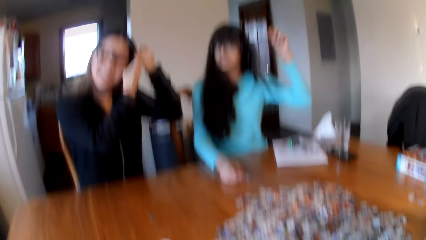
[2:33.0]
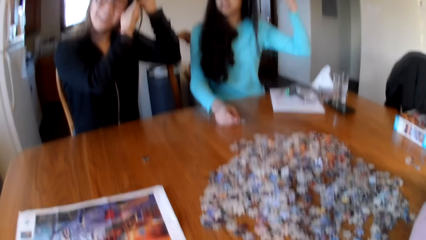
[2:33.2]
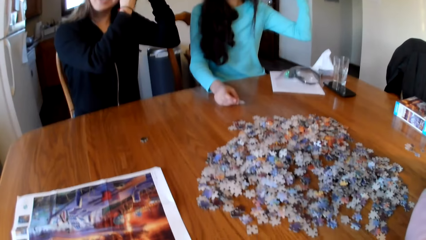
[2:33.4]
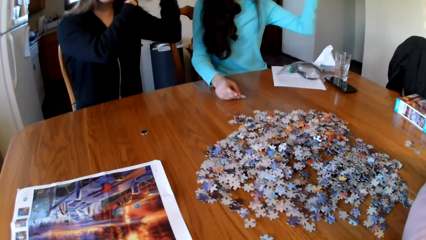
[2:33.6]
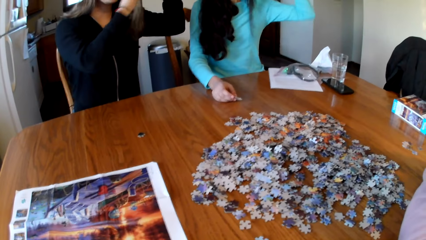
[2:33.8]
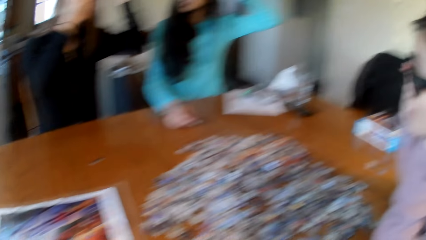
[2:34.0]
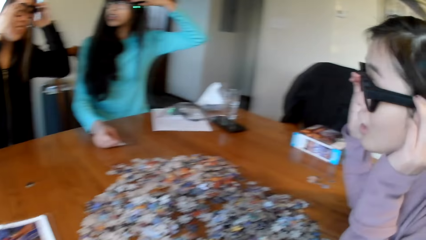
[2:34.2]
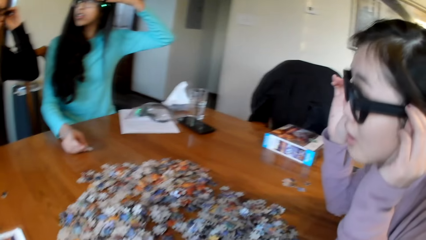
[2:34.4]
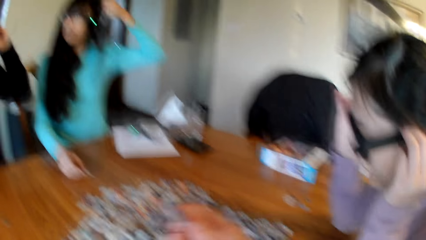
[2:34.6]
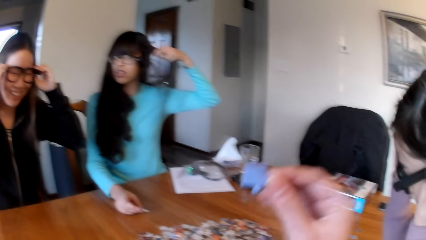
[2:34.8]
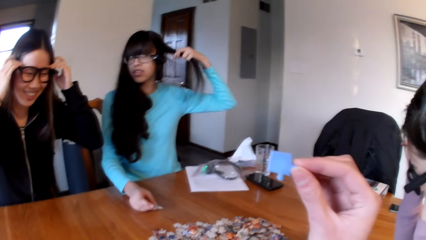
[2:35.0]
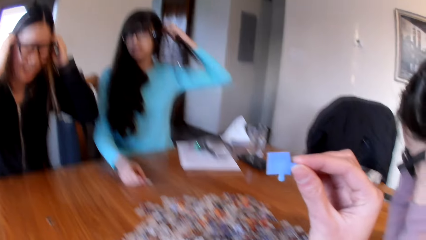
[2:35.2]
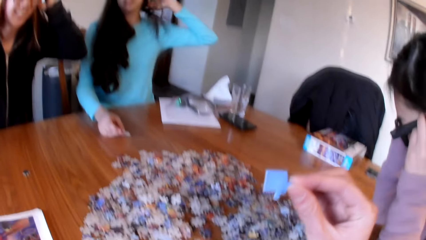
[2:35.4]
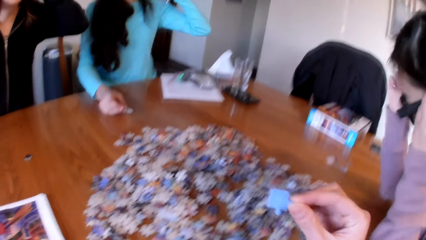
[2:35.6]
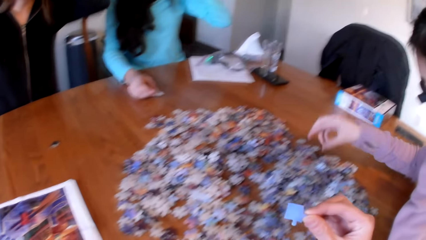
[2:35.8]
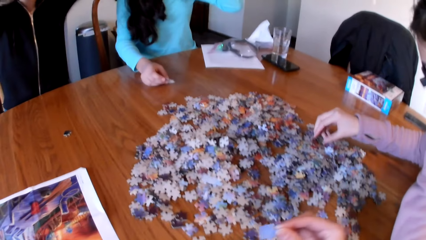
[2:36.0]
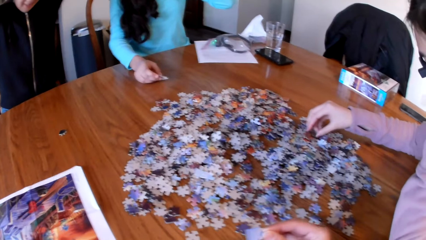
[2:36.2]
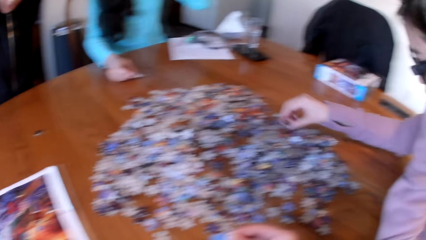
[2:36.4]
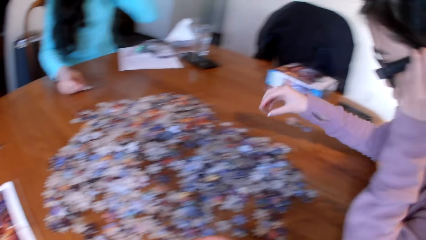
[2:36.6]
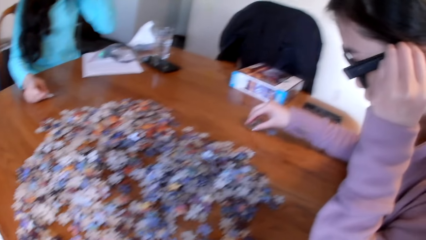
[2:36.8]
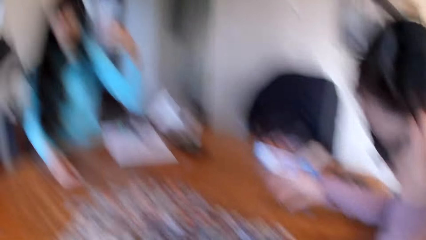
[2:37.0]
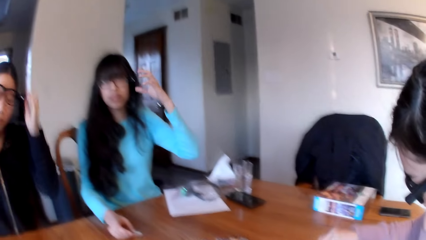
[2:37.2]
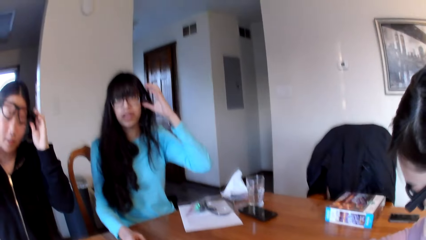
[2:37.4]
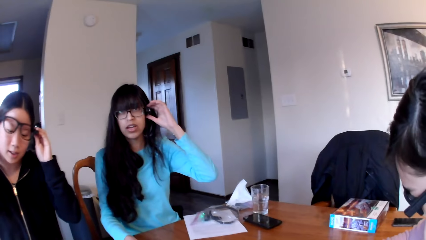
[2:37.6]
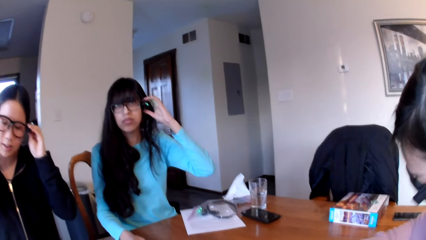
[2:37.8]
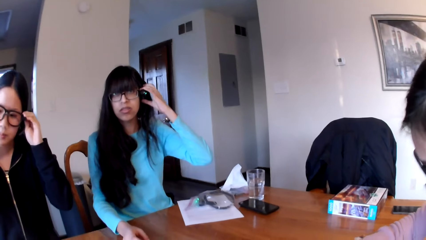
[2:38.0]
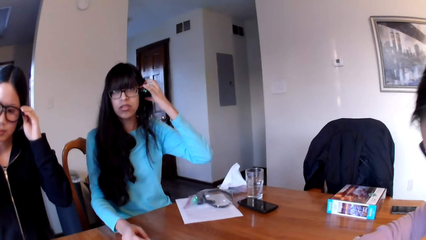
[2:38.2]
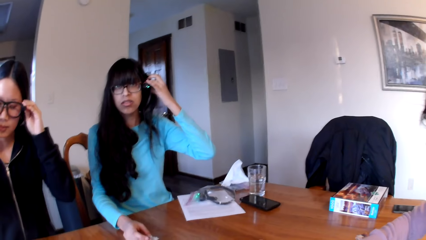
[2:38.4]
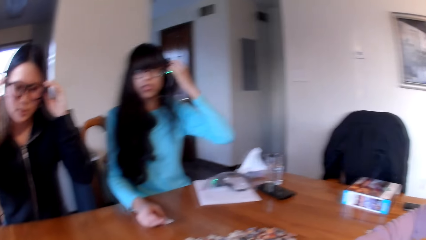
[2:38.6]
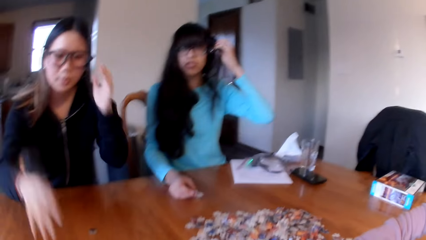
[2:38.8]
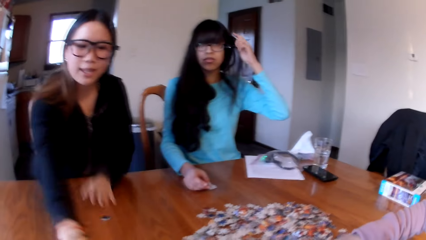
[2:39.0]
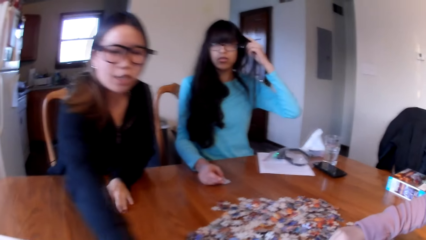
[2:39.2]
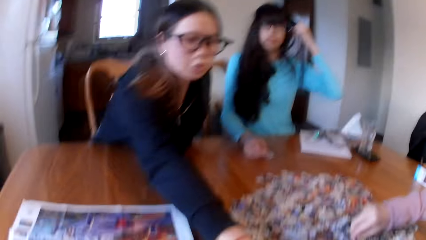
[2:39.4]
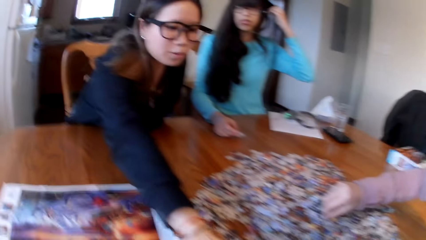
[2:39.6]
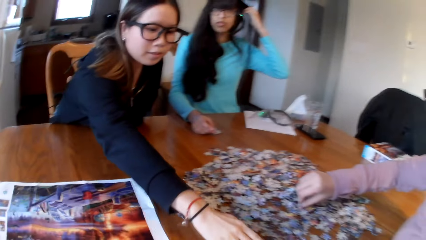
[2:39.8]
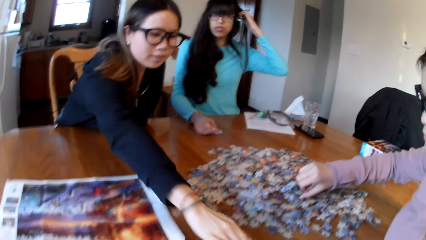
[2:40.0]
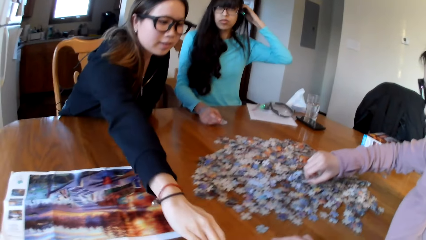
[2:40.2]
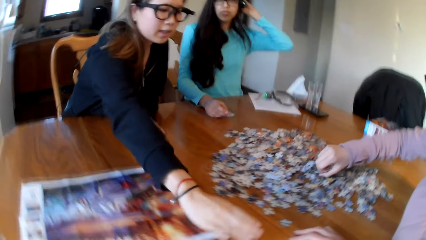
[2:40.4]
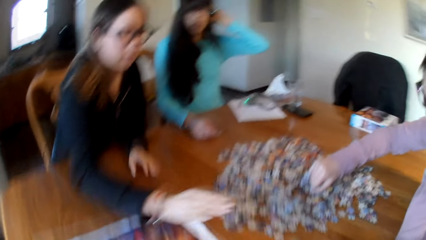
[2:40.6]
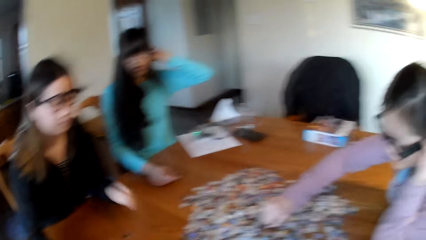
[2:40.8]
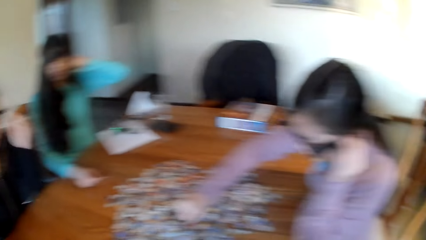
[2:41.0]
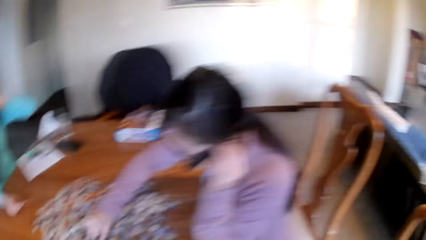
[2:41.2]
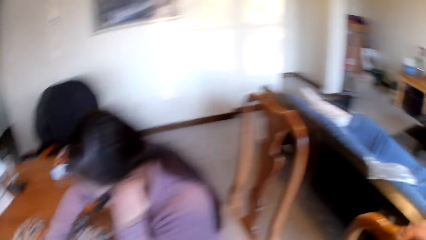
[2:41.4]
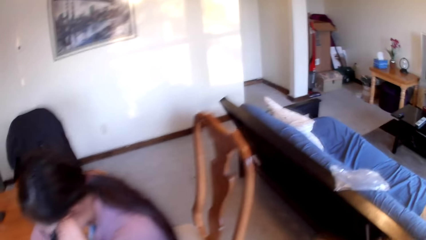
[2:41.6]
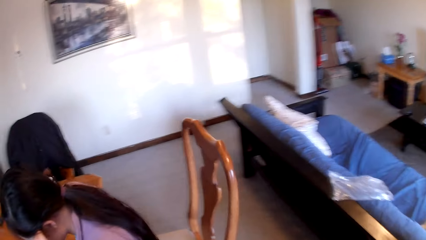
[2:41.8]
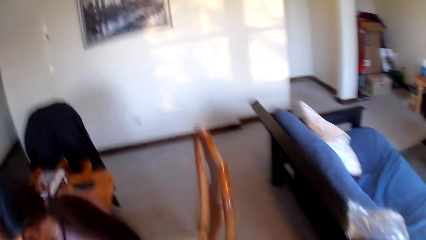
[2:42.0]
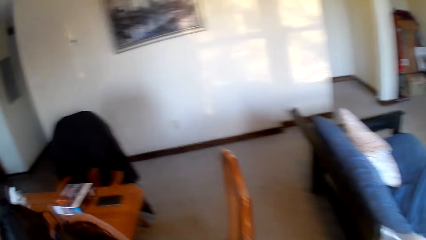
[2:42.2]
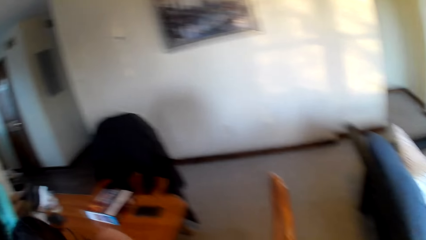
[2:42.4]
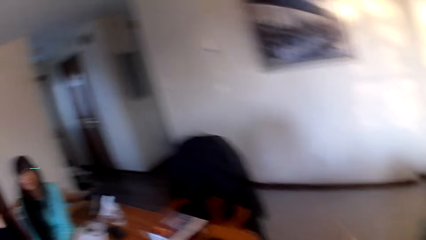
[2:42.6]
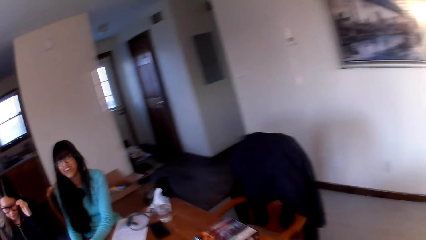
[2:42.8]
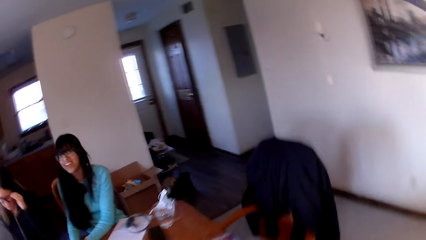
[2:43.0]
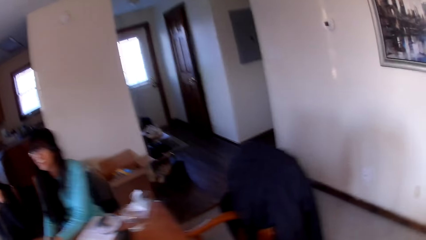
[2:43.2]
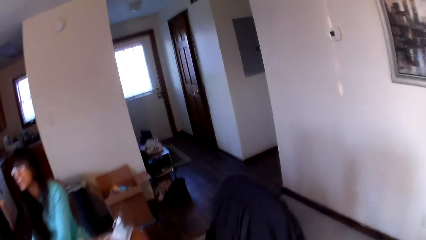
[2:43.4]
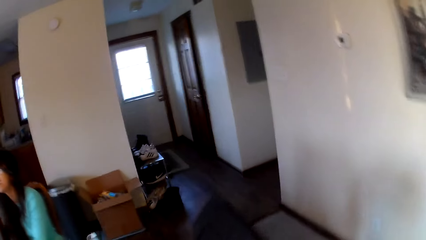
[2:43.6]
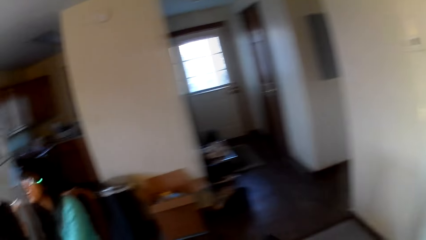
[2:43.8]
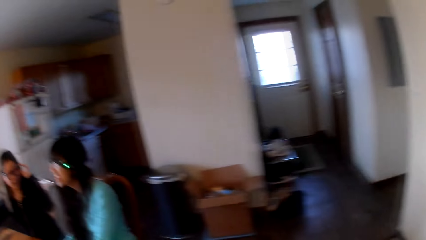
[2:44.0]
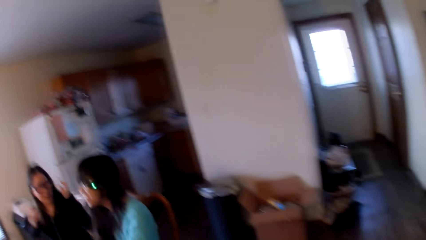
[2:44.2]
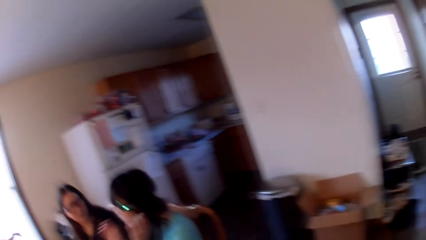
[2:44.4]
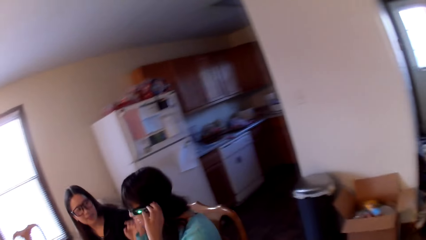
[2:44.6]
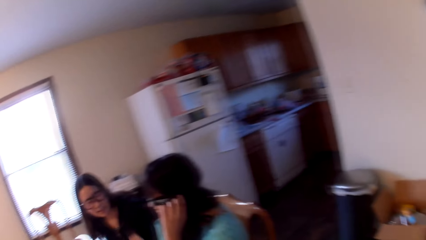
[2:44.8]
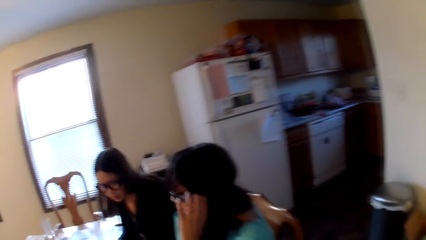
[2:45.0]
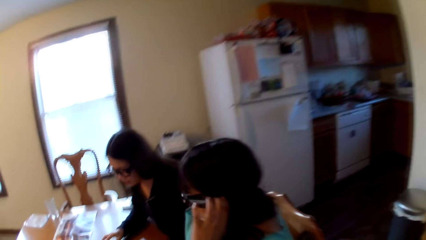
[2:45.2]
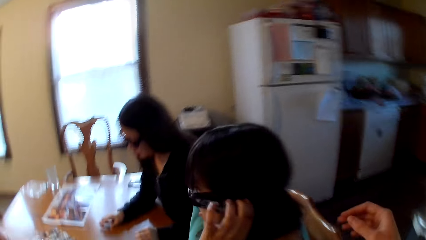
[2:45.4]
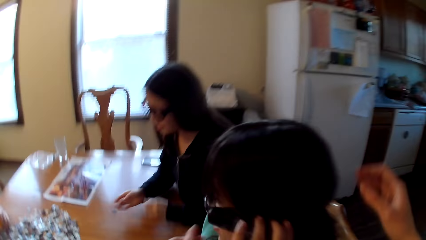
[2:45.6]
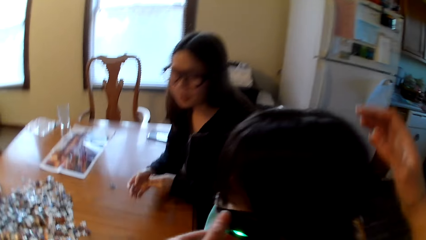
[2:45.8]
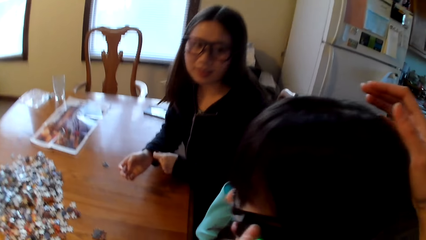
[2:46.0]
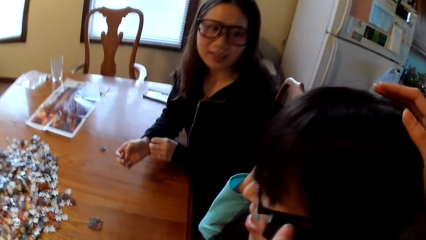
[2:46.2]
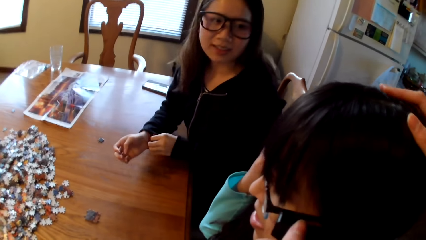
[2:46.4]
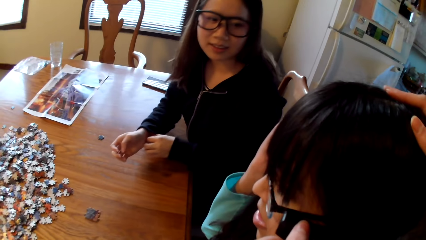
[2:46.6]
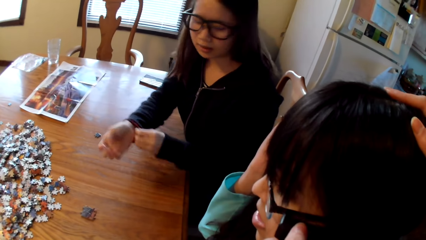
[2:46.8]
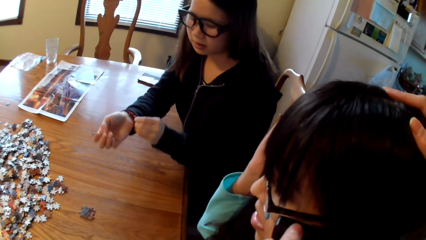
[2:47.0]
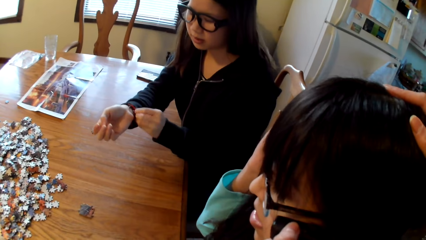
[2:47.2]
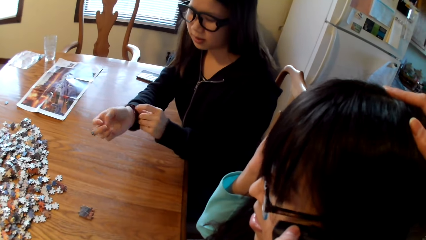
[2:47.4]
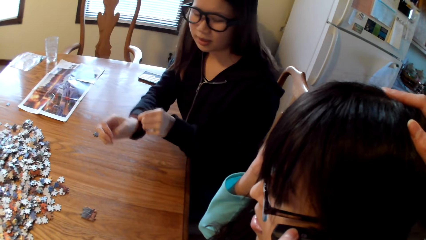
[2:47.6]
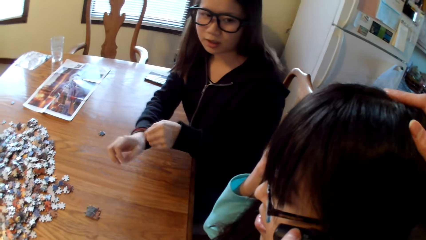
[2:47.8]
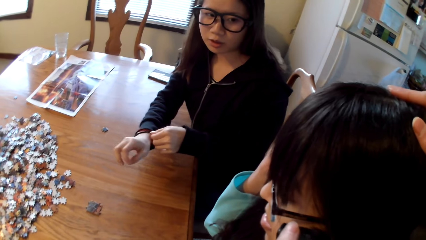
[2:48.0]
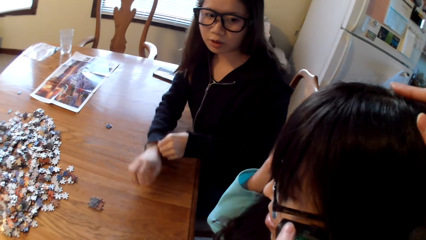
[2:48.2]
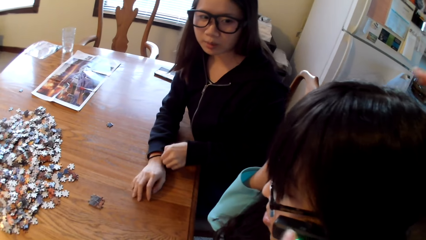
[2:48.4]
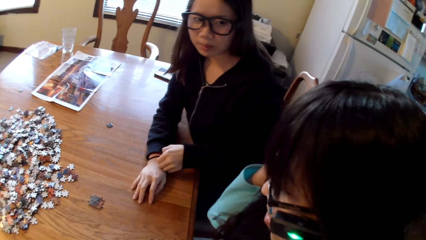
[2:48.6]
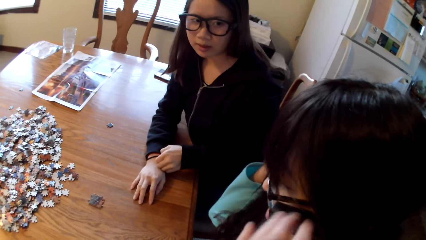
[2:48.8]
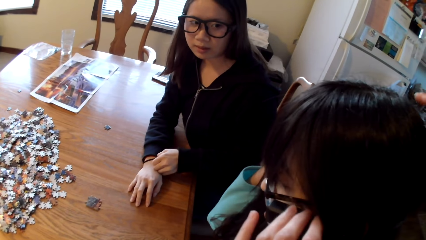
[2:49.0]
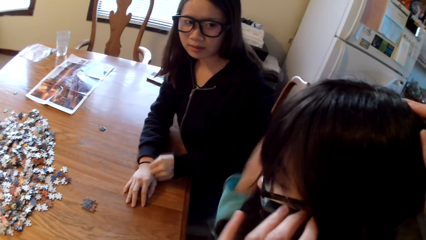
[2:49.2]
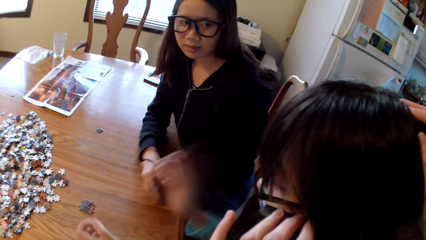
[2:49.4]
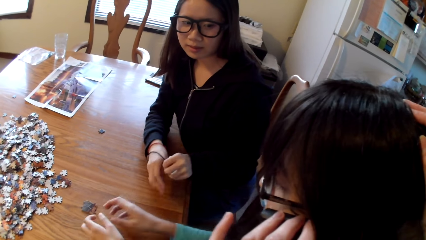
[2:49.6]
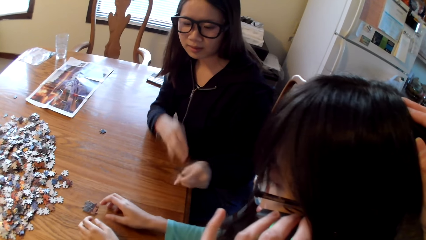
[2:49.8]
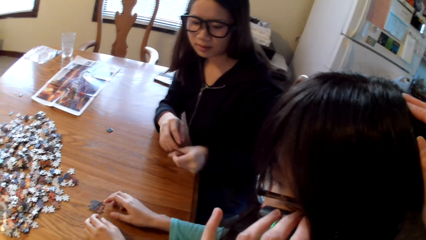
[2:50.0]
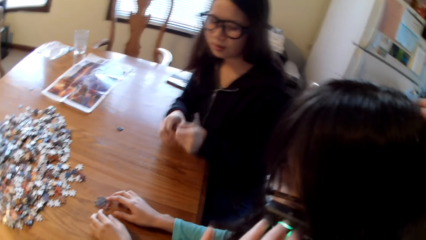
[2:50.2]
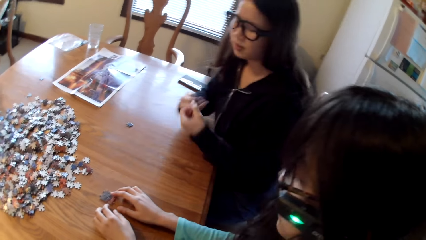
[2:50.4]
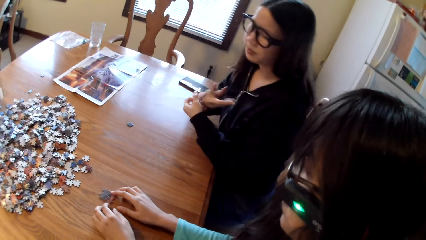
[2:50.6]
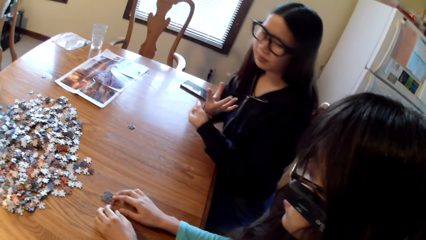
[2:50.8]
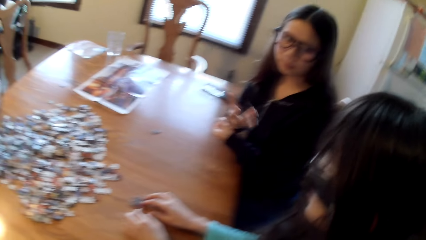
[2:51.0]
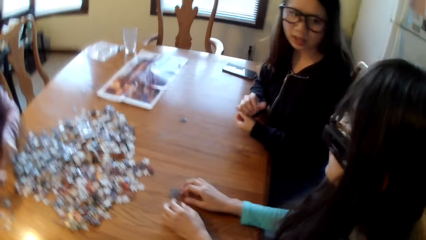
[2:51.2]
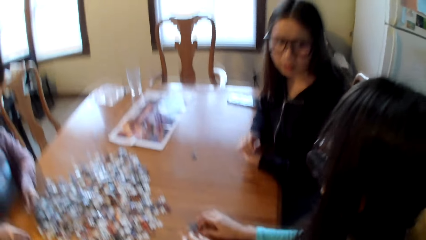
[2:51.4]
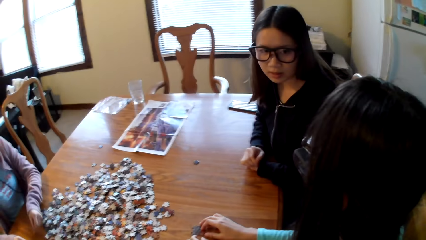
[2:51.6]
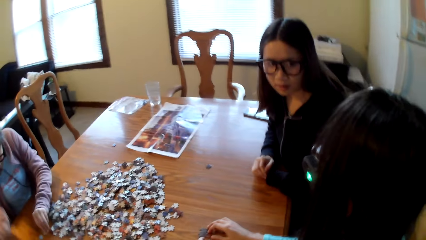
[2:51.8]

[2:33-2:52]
The camera wearer looks for a puzzle piece. They lift the piece of puzzle. A lady picks the piece of puzzle. A woman looks for puzzle pieces. The camera wearer moves around the room. They make another woman her headphone. They touch another lady's head.
